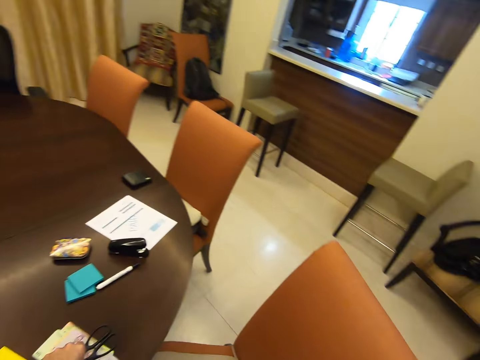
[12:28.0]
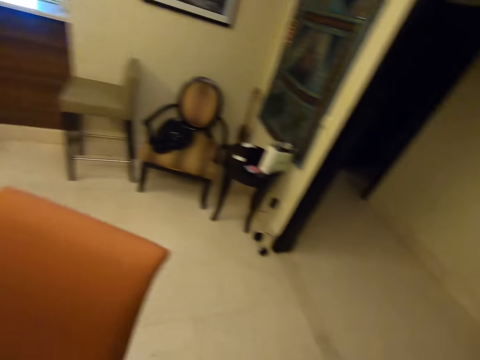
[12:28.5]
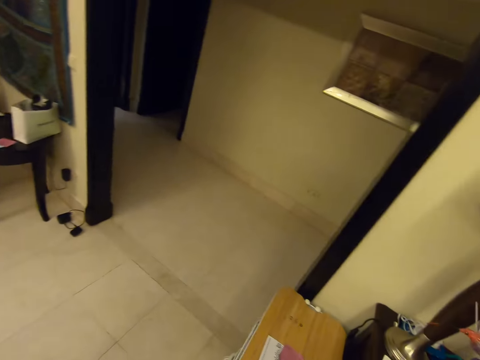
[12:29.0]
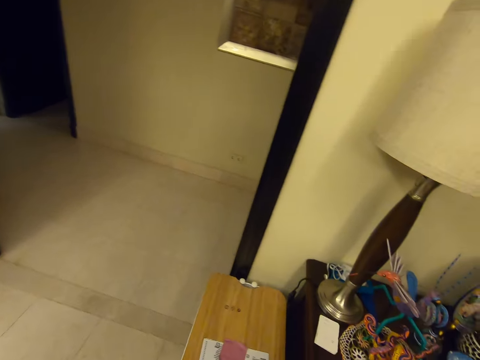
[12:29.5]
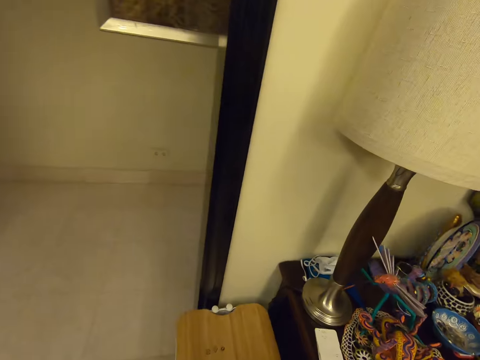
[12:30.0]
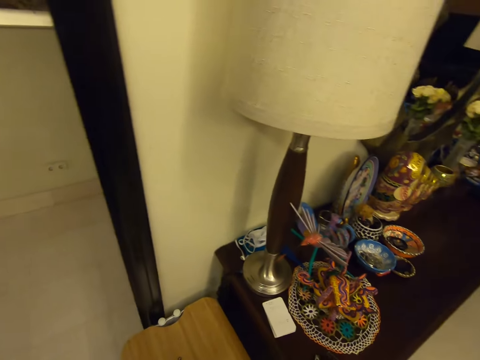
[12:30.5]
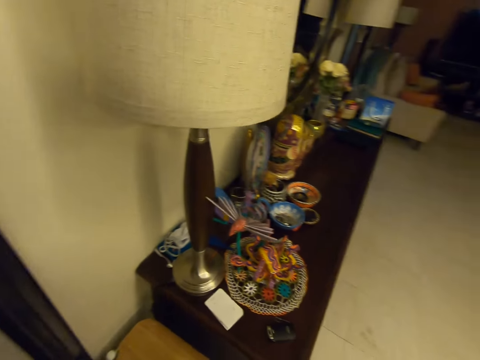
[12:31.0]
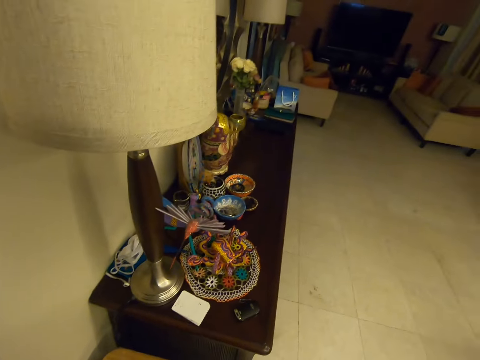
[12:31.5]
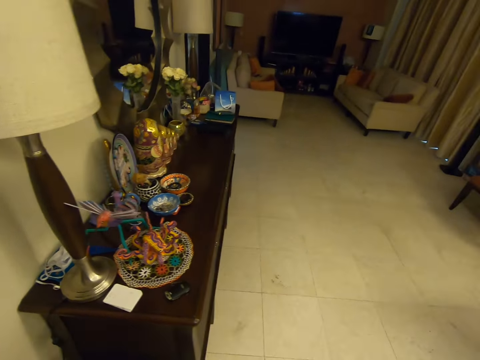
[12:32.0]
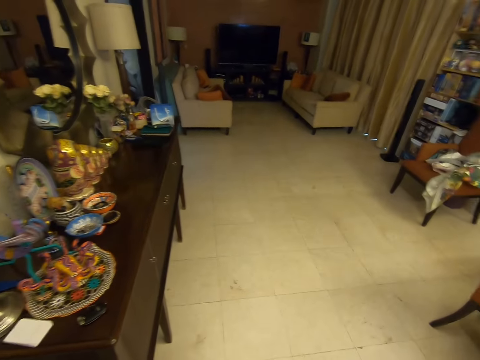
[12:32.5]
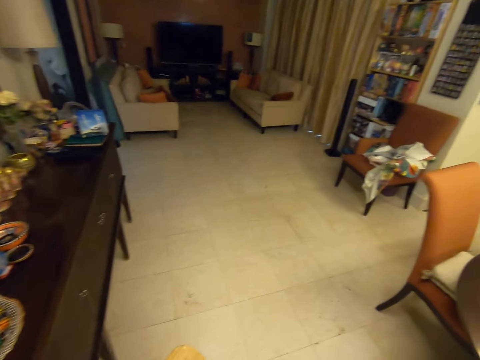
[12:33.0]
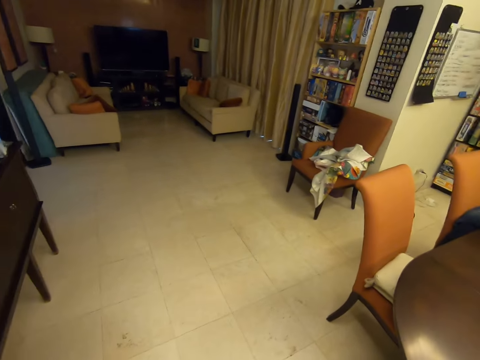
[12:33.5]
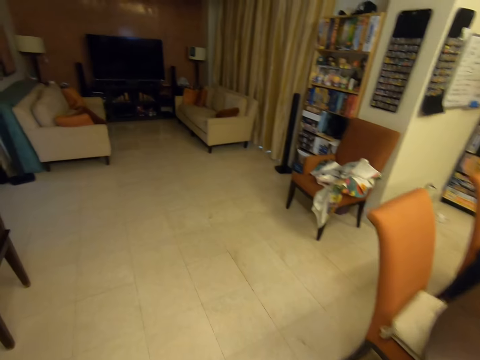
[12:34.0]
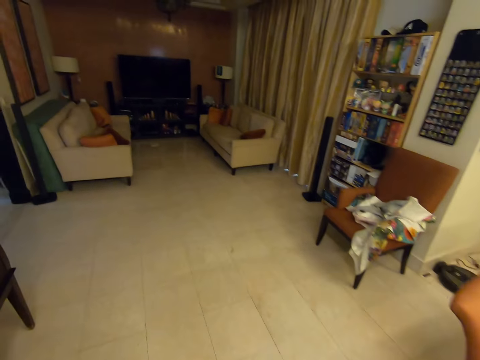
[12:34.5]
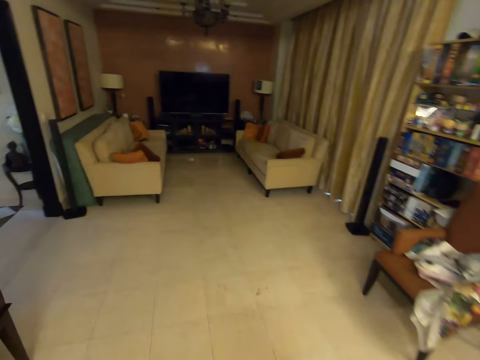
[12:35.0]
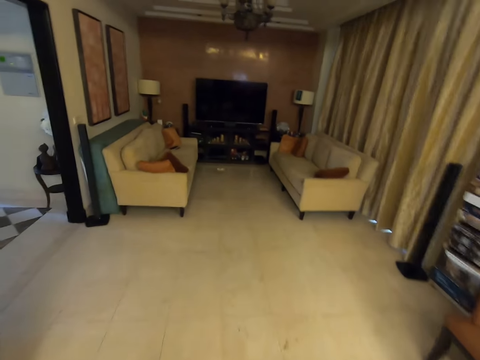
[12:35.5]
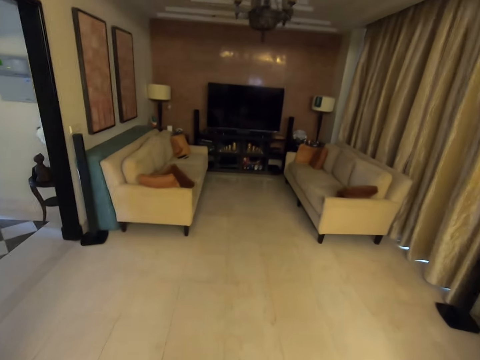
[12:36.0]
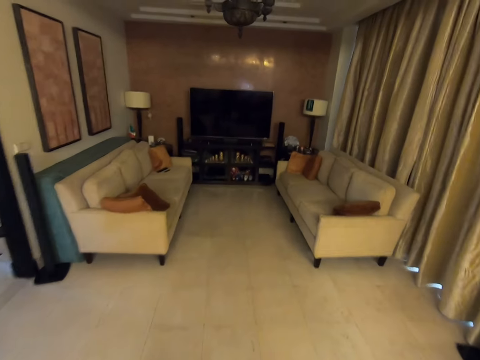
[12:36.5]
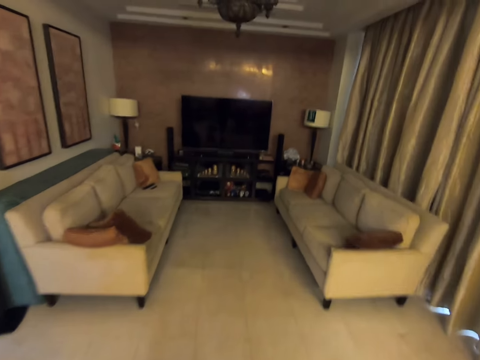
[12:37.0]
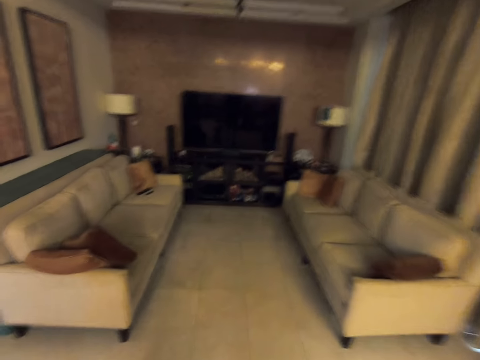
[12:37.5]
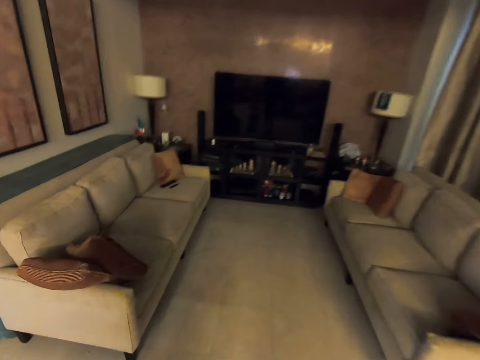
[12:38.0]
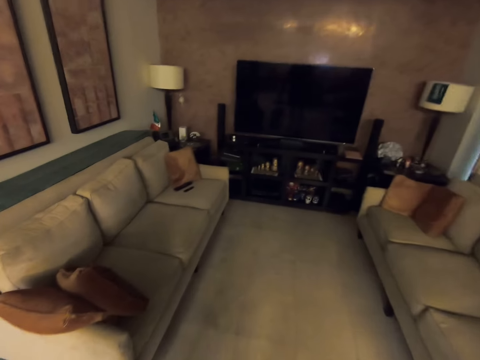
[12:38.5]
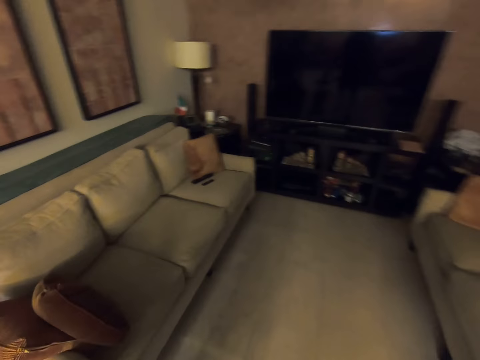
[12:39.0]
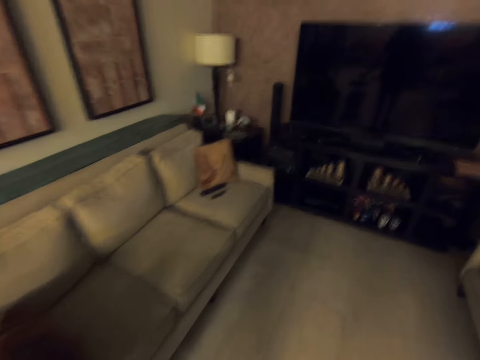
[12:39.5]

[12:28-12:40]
The camera wearer picks a paper from a dining table.

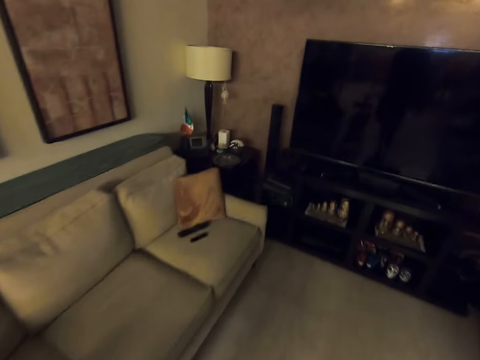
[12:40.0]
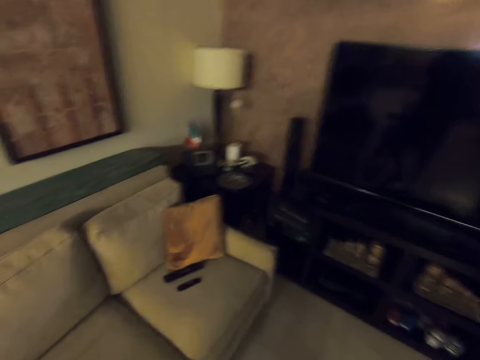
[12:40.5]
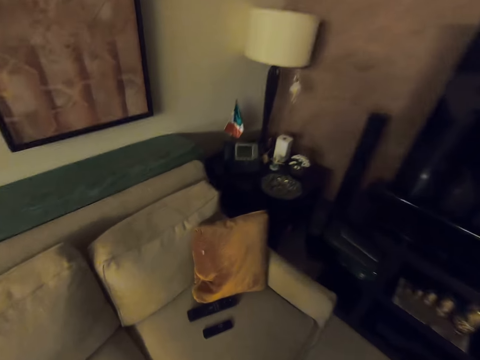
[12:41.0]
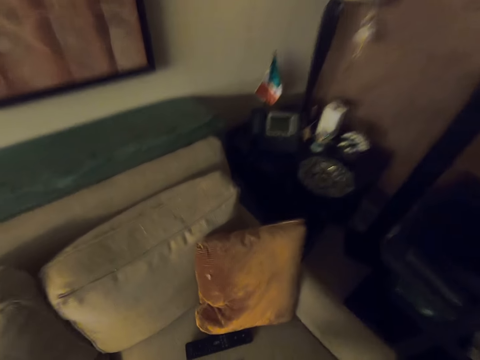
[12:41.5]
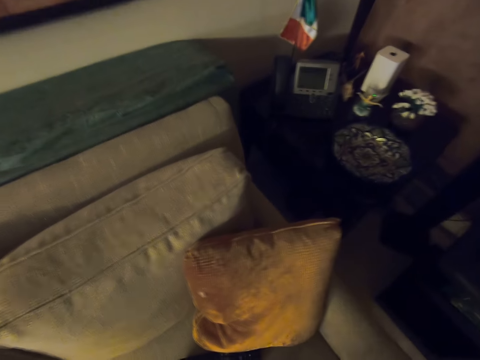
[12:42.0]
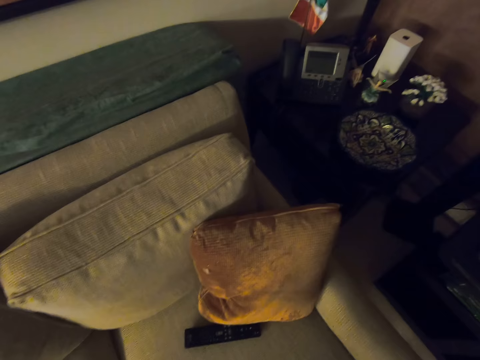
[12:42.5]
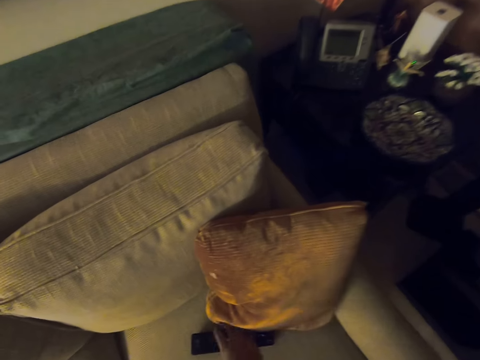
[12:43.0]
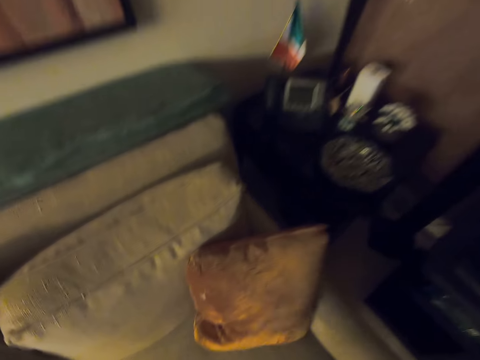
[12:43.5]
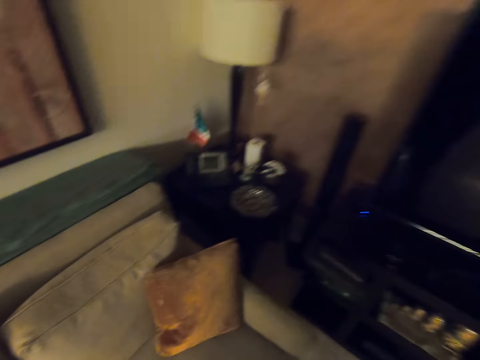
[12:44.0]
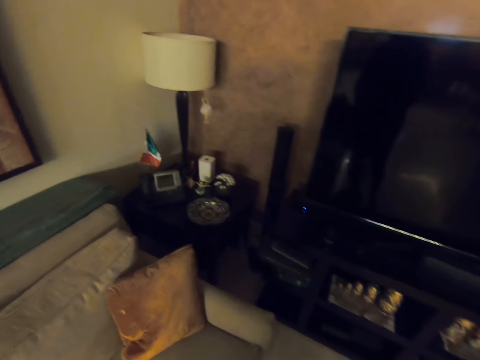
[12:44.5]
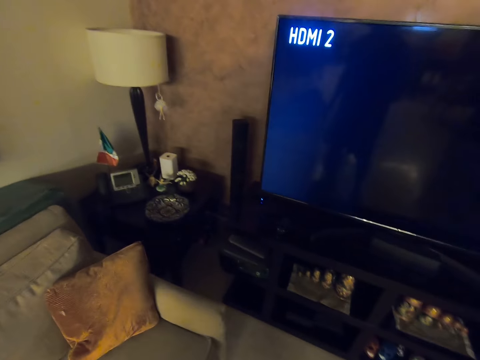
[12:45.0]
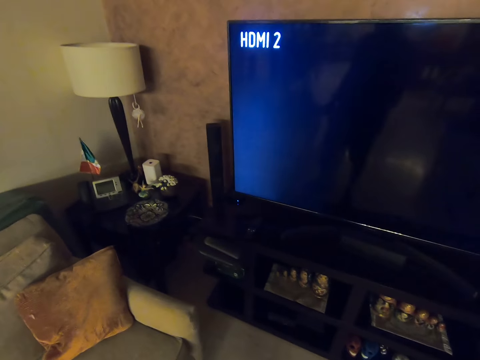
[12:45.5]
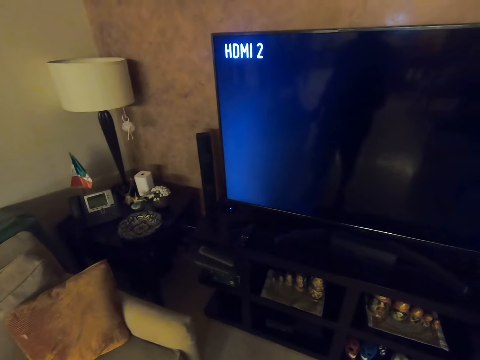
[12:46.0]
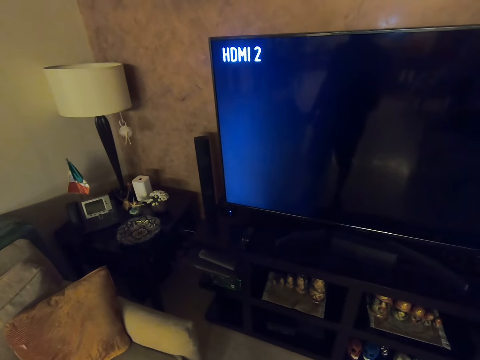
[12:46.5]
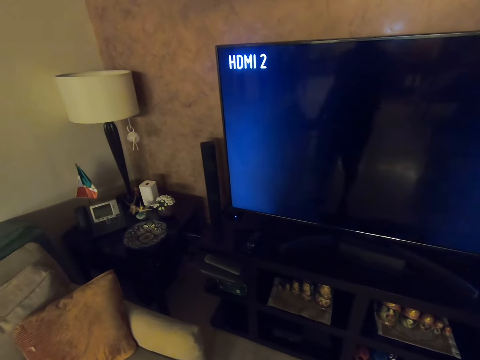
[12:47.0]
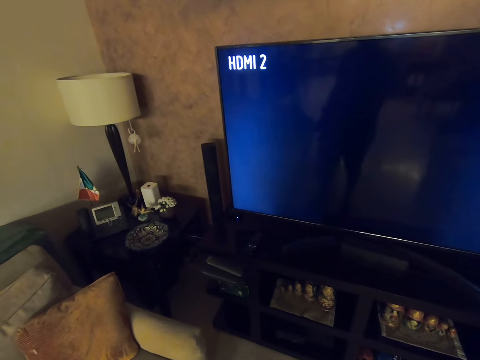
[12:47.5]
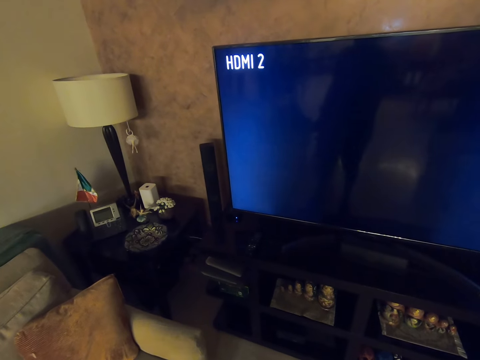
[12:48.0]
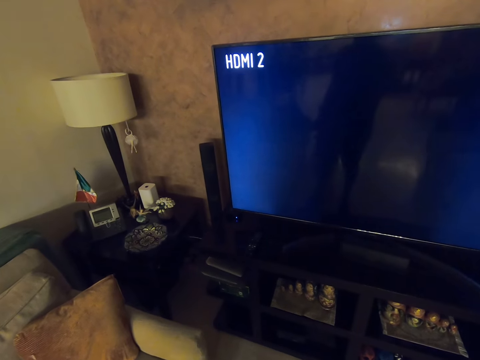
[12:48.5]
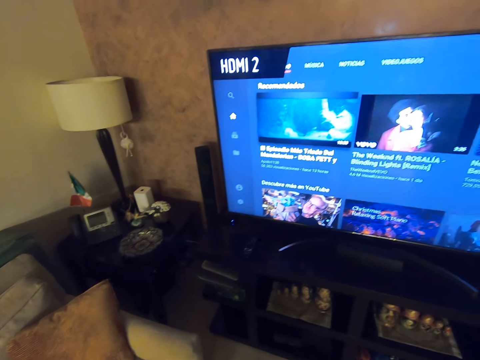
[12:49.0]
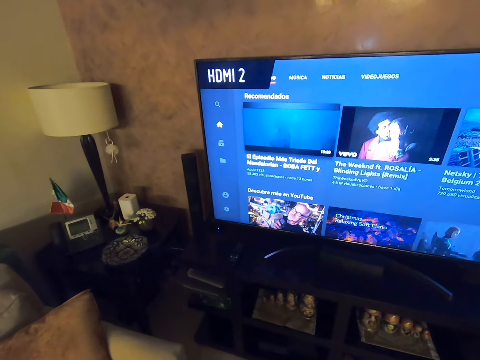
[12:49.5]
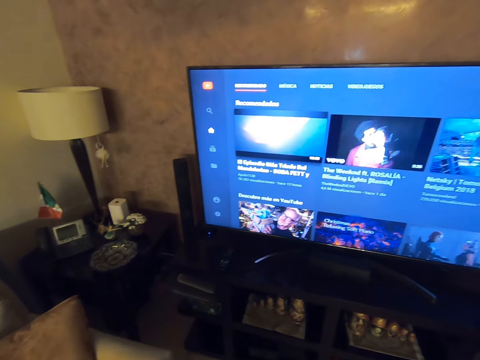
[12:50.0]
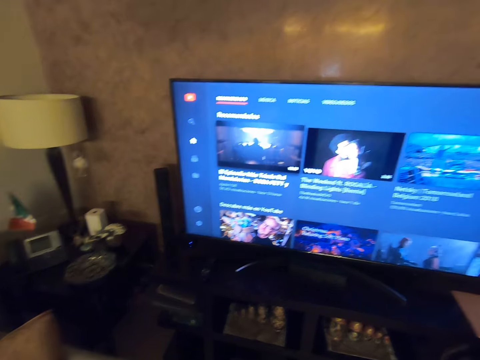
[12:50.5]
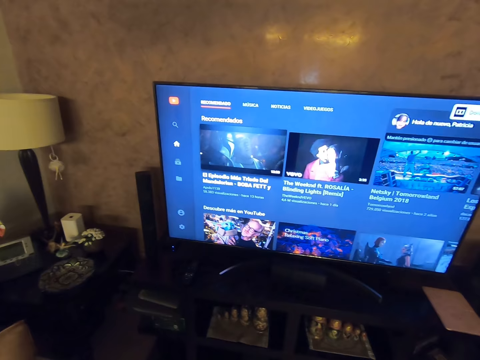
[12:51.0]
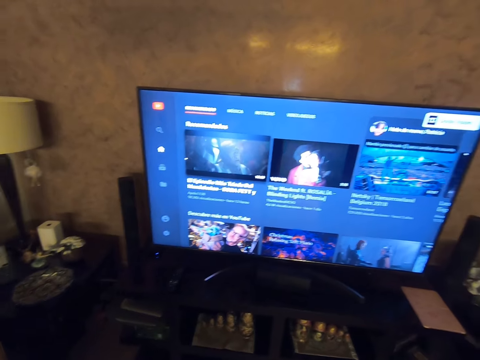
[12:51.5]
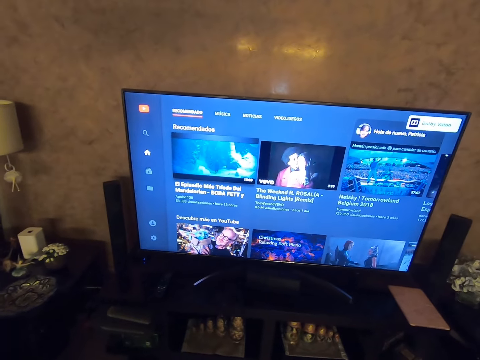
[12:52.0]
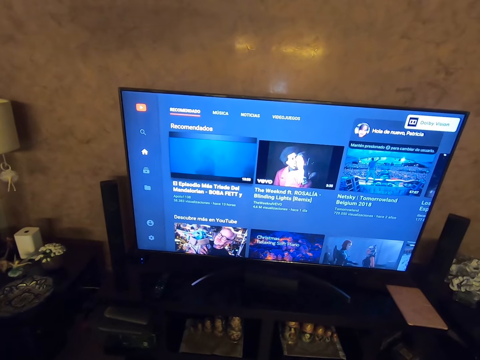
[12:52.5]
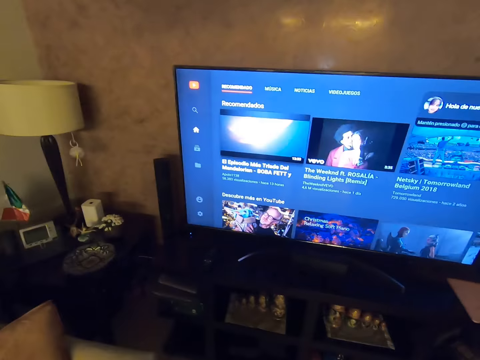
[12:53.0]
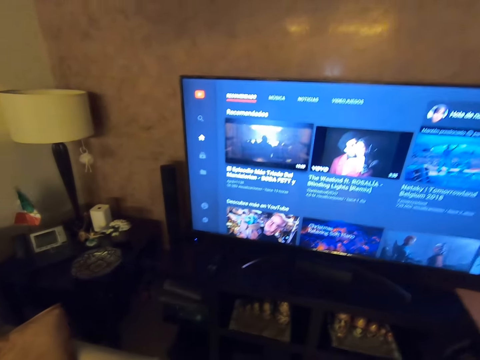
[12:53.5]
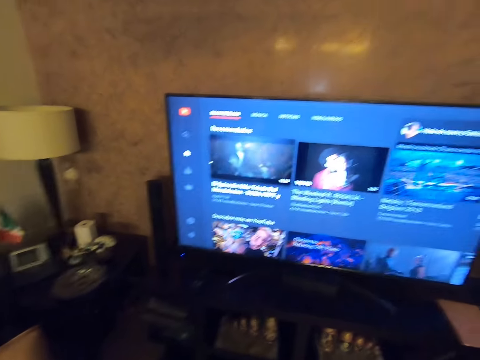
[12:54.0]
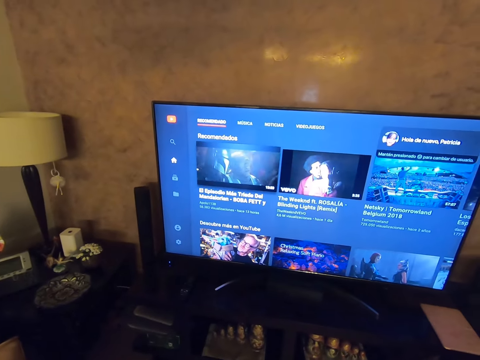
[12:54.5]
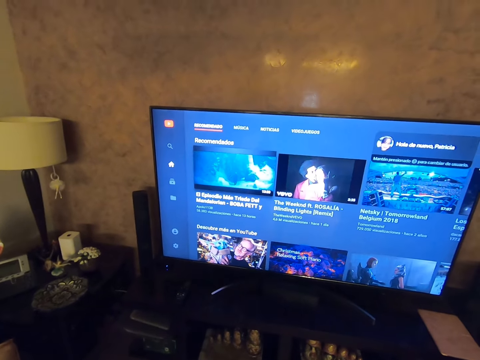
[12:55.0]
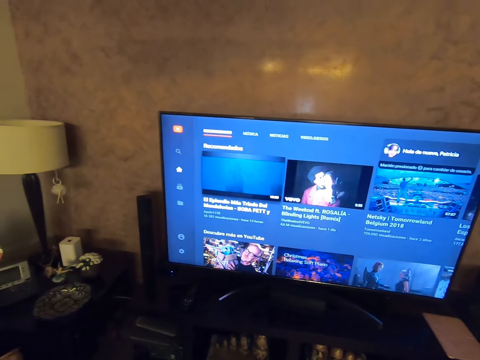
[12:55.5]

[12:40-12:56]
The camera wearer picks remotes from the couch. They operate the television. They press the remote.
